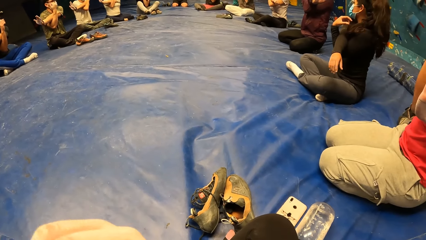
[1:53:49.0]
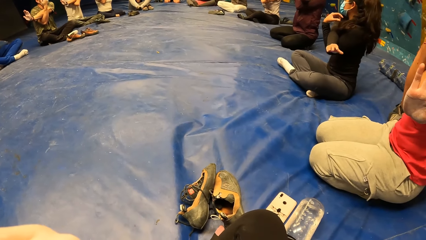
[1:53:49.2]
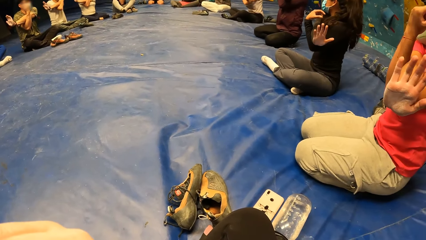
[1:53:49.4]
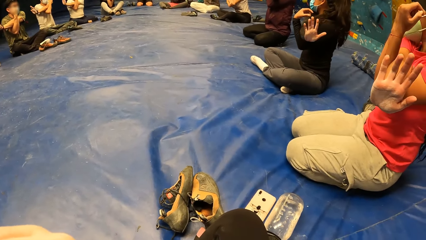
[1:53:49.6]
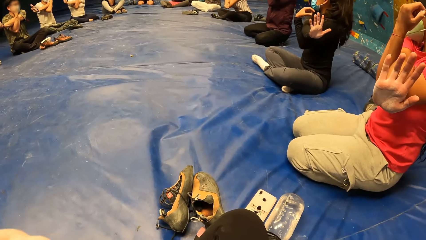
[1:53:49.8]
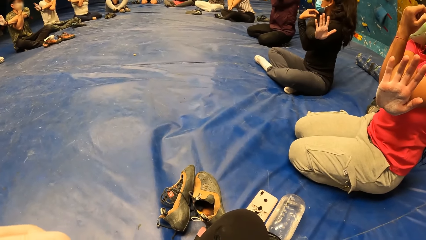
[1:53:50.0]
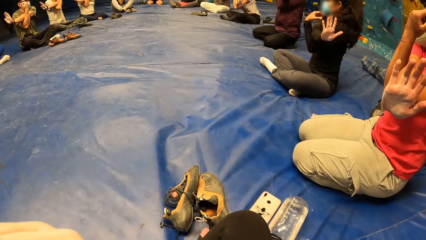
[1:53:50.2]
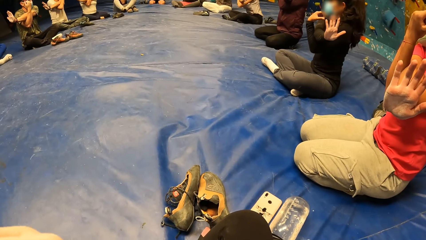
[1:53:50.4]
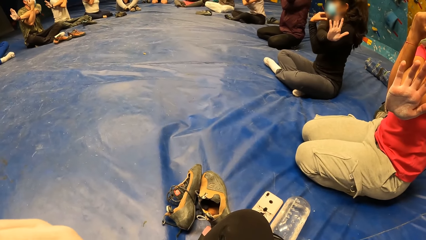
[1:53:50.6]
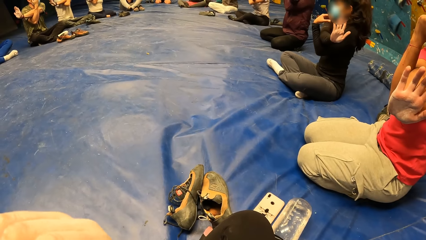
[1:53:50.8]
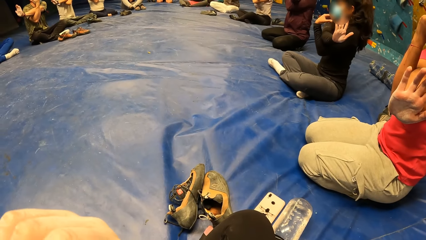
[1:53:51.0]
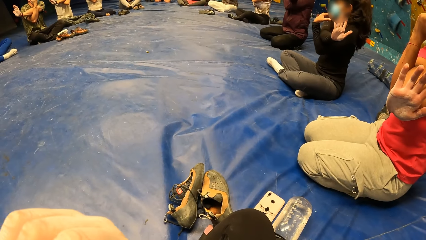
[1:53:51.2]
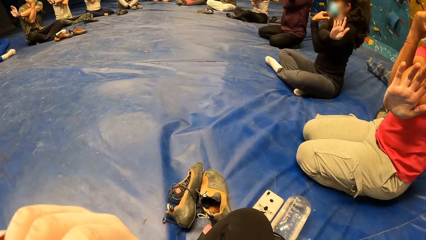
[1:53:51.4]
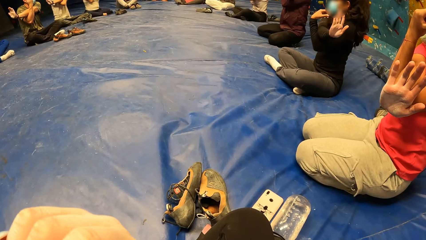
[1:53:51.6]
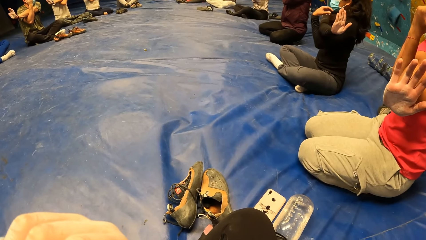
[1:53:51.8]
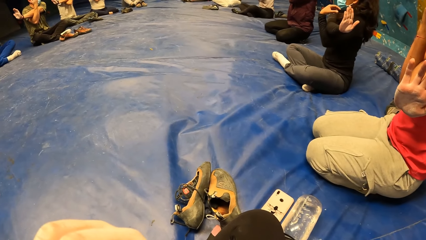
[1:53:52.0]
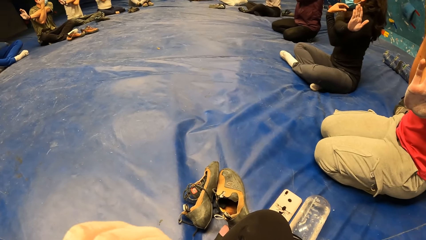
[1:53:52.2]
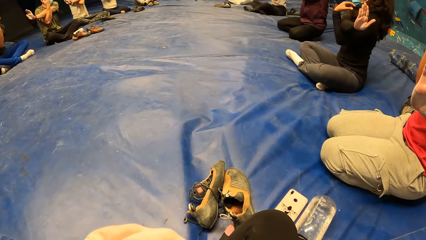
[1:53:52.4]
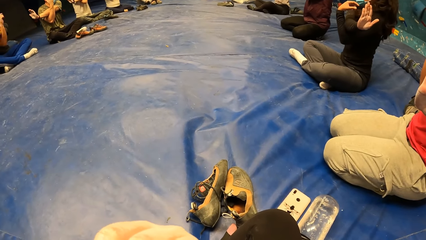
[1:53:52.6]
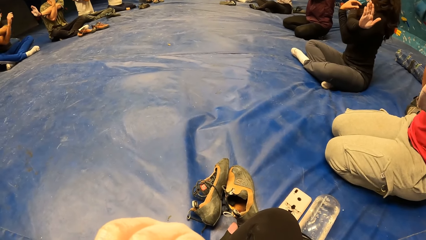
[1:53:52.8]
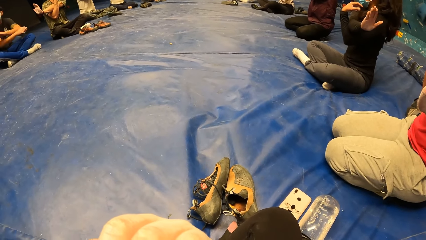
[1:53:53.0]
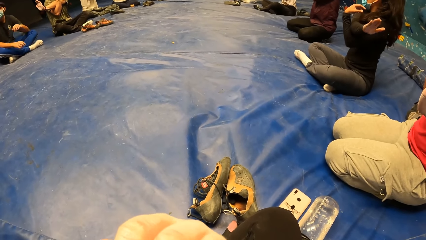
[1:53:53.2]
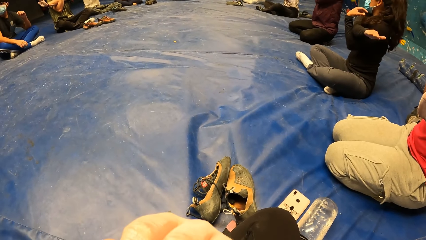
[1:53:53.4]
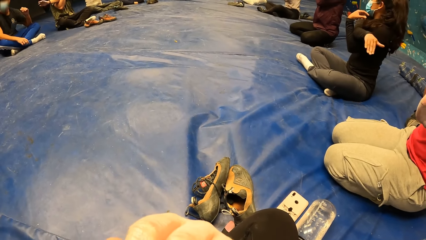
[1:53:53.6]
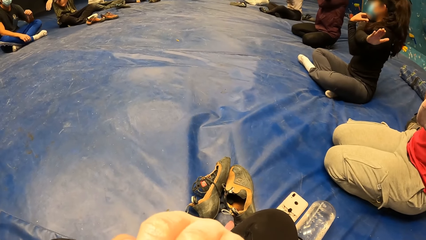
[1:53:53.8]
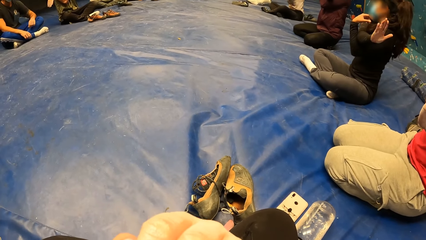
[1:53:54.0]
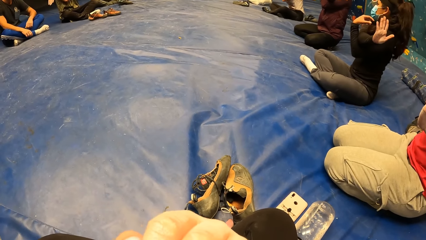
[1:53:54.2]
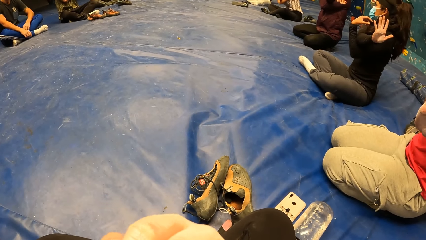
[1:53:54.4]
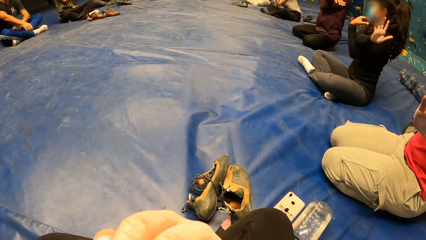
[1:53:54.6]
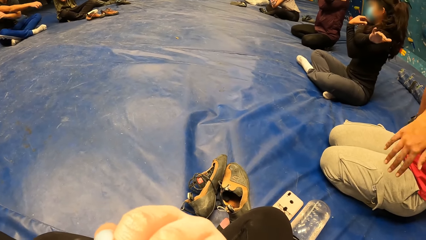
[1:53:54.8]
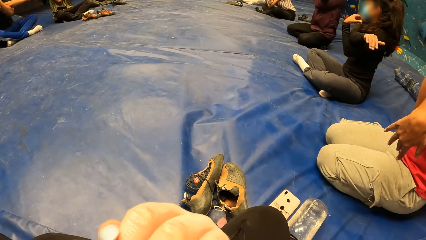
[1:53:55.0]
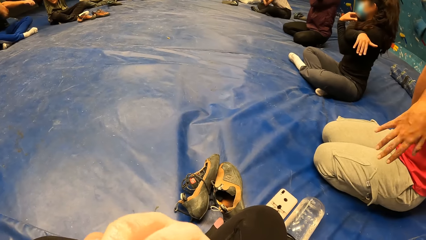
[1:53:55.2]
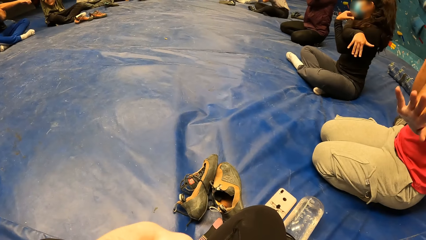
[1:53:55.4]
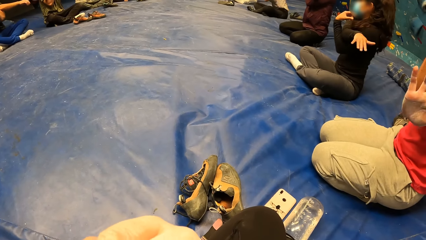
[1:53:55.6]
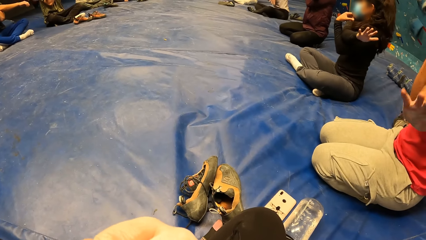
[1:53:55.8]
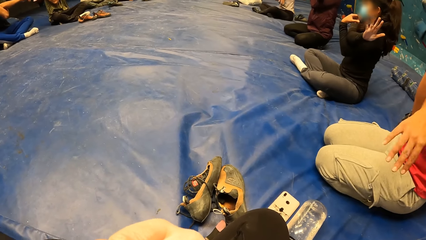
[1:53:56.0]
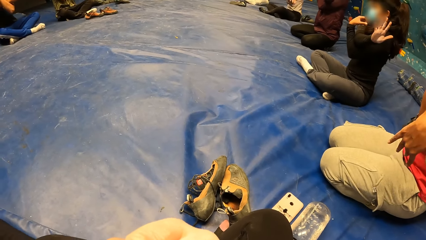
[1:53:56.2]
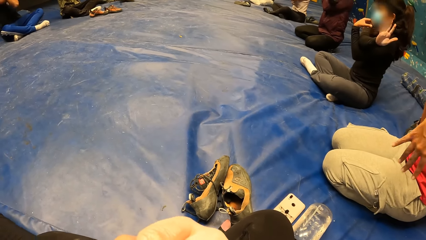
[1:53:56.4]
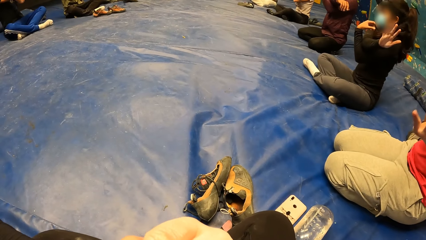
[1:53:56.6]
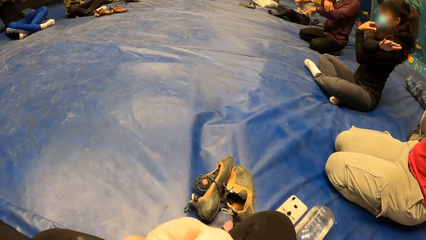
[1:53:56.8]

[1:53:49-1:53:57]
The camera wearer looks around. They move the hands.

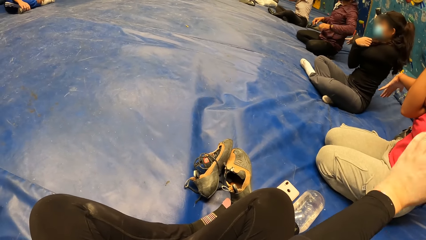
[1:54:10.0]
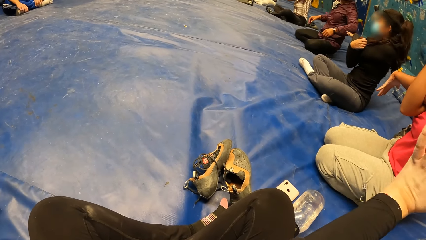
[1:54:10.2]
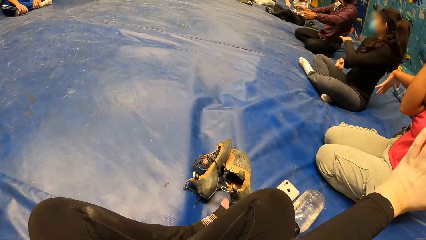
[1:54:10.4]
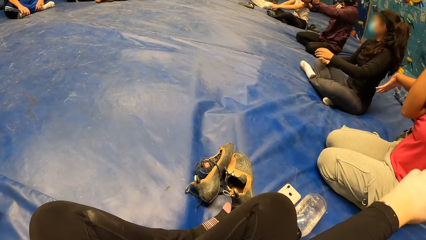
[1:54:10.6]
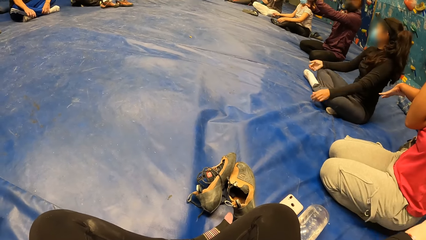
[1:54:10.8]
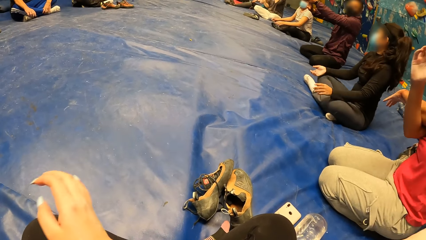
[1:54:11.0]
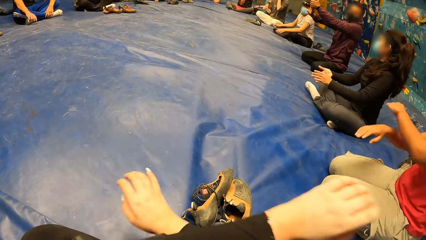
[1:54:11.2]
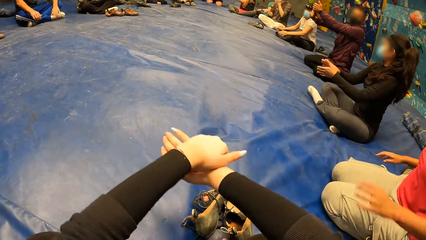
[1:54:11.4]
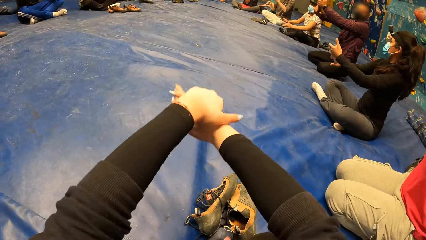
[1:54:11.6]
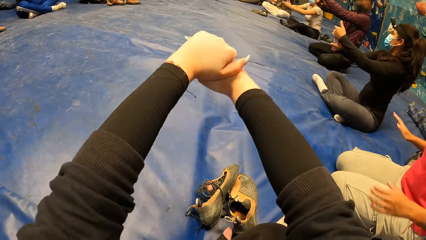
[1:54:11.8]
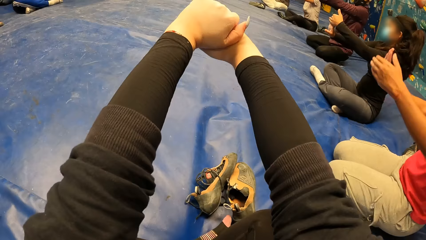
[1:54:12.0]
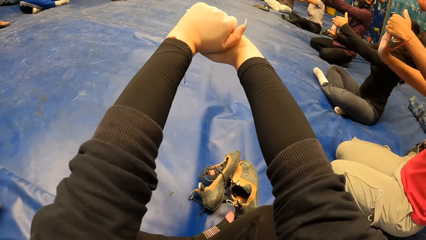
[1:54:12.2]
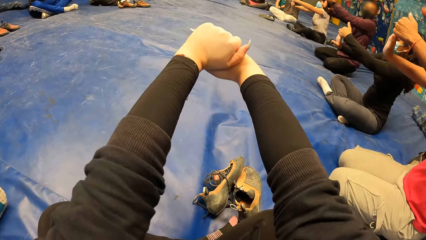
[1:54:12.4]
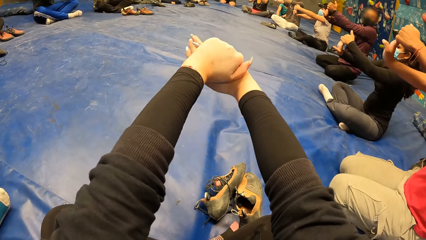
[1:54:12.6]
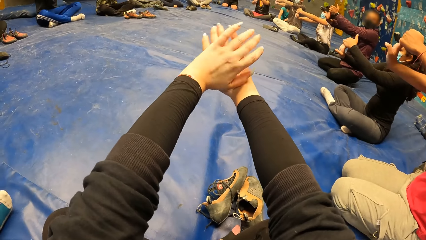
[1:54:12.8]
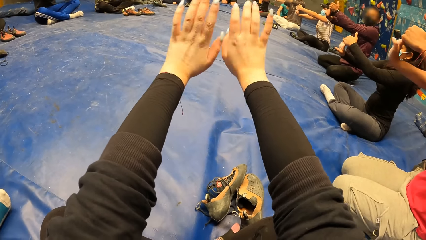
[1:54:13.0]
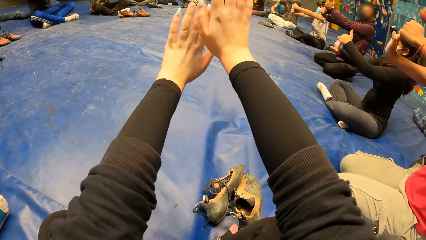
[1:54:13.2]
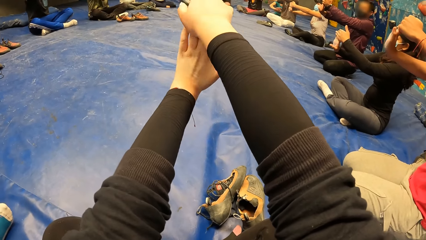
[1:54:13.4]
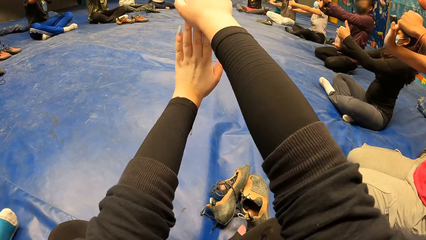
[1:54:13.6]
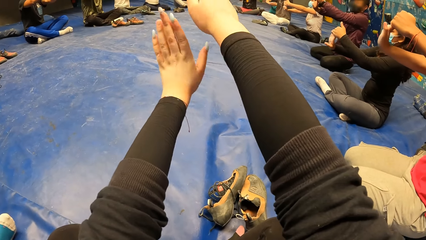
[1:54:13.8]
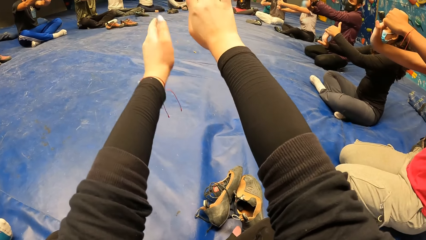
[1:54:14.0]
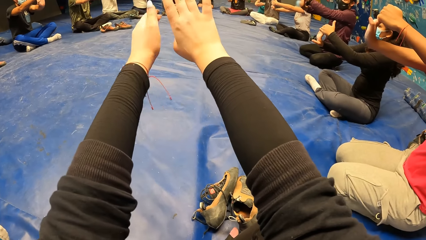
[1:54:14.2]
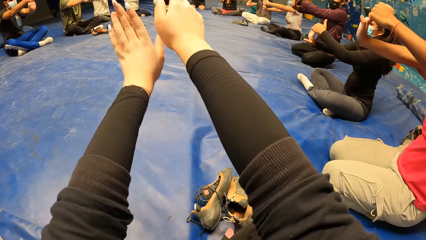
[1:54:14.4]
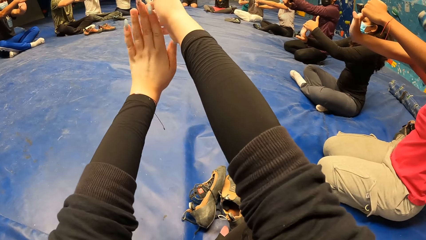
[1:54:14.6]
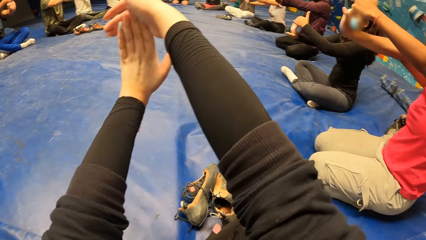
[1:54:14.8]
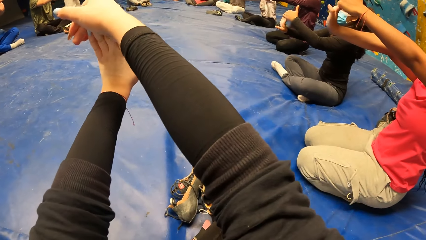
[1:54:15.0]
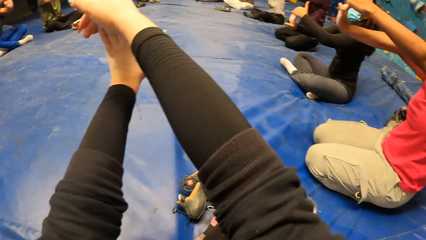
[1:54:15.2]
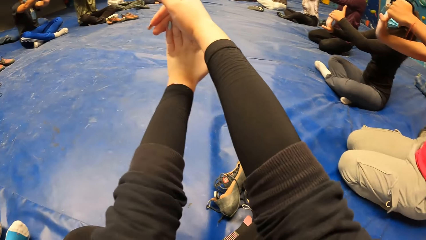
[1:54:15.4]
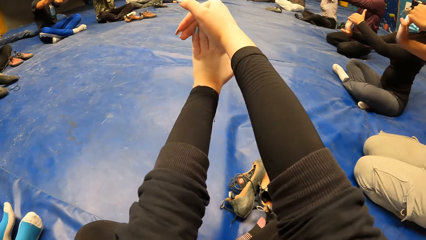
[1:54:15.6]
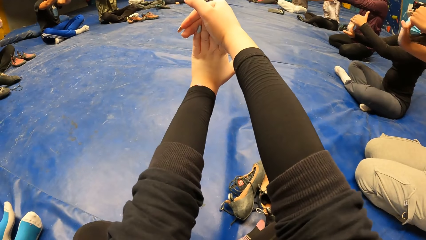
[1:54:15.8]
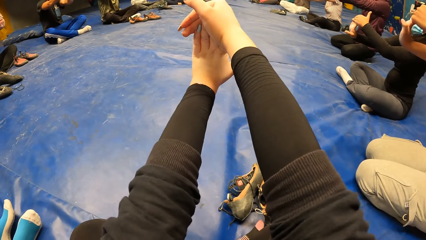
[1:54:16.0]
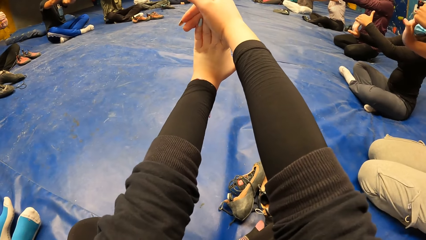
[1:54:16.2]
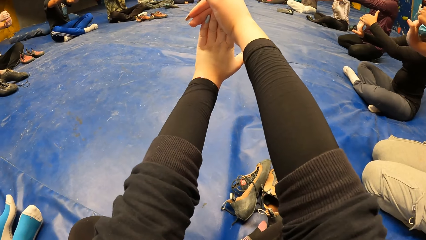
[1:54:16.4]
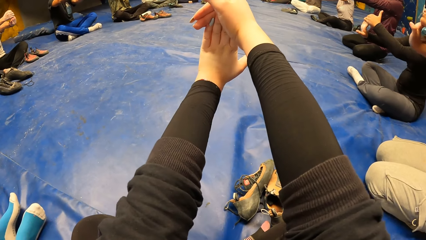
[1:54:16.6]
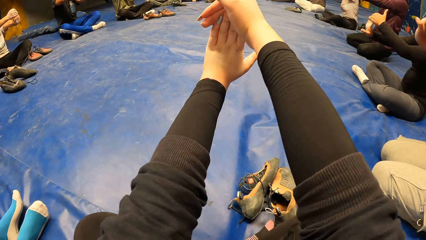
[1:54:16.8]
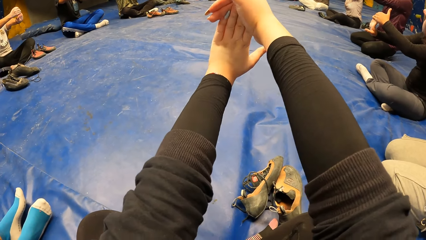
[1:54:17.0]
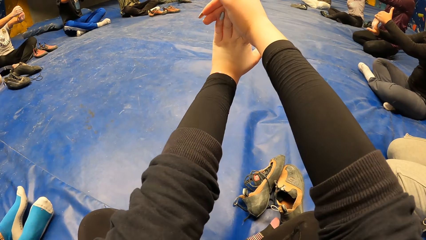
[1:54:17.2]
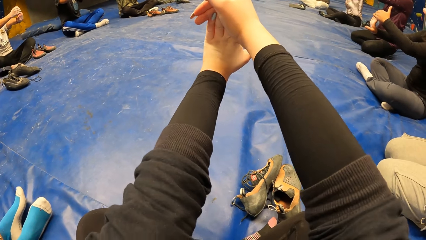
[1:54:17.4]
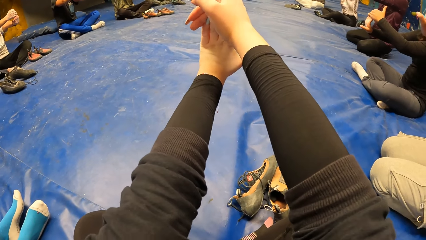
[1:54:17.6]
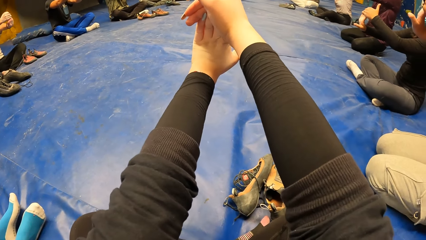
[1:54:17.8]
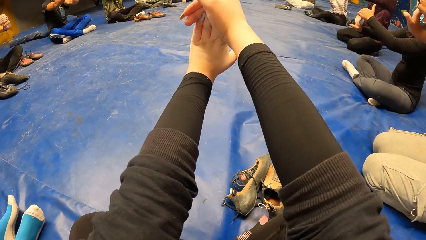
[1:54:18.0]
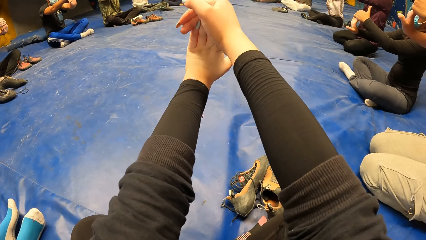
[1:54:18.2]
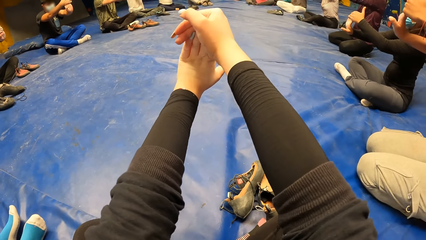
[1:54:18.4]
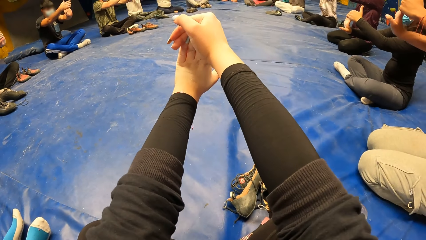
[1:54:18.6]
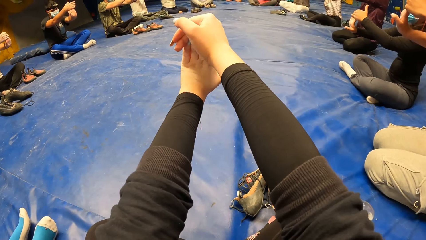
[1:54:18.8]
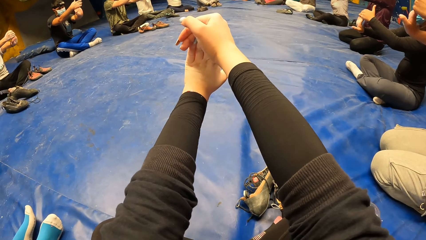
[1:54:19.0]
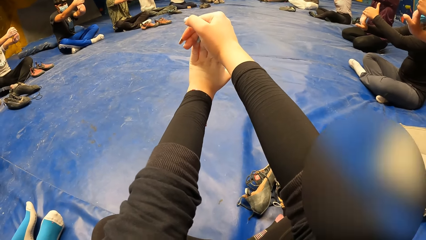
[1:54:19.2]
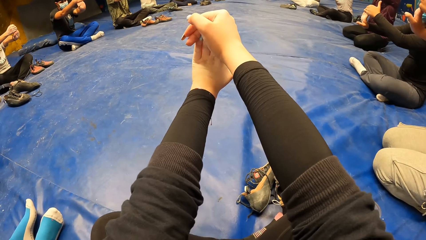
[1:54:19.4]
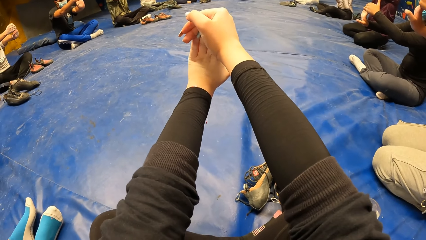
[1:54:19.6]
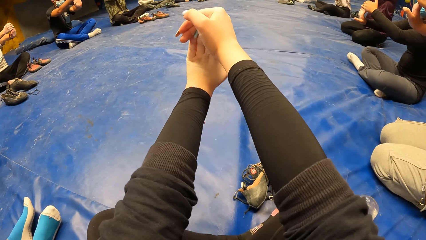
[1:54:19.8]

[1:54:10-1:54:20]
The camera wearer folds the hands. She moves the hands. The woman bends her right fingers with her left hand. The camera wearer moves the hands again. She bends her left fingers with her right hand.
